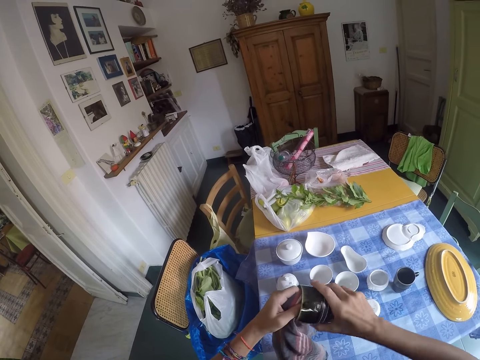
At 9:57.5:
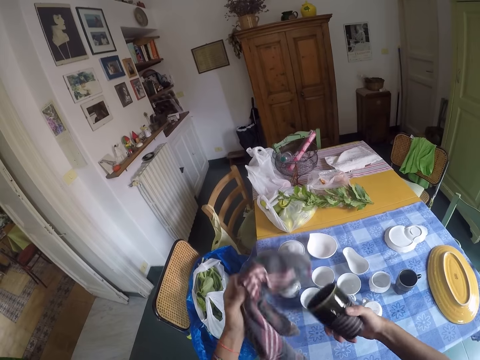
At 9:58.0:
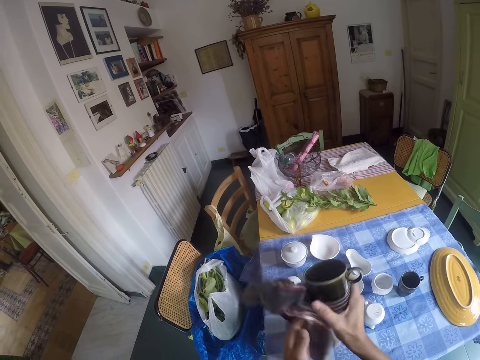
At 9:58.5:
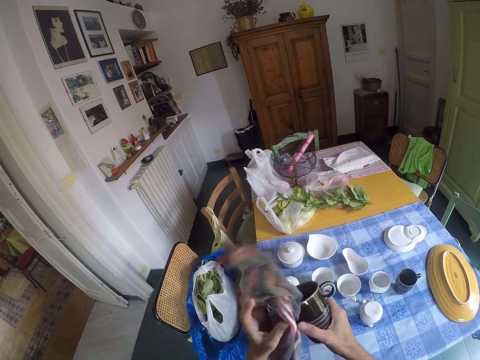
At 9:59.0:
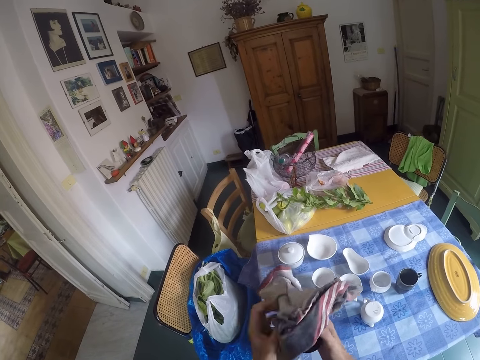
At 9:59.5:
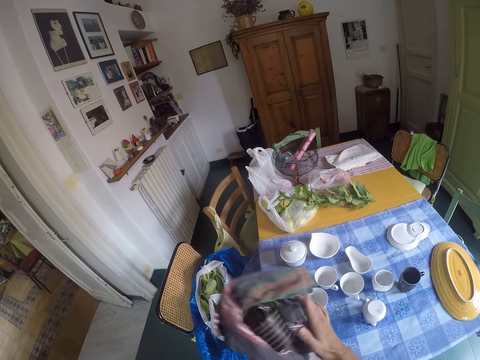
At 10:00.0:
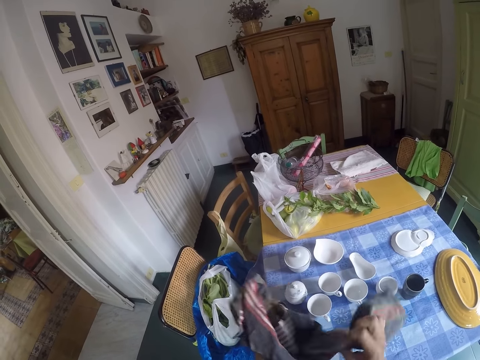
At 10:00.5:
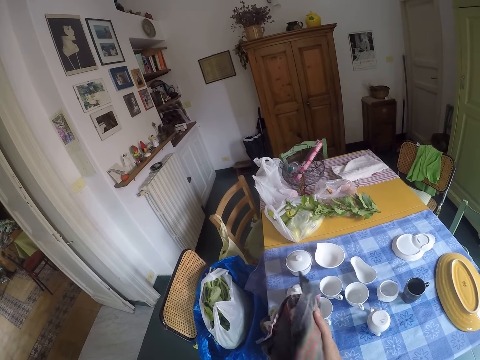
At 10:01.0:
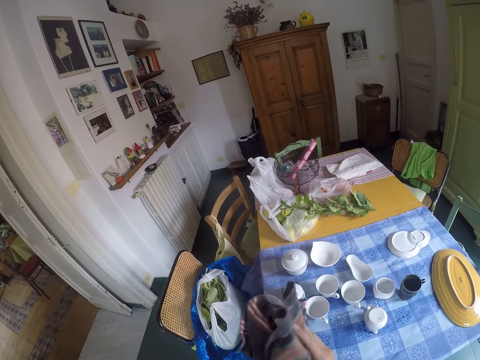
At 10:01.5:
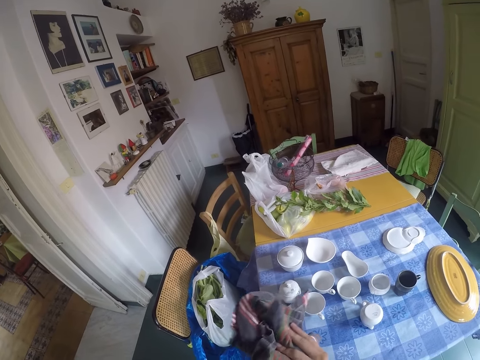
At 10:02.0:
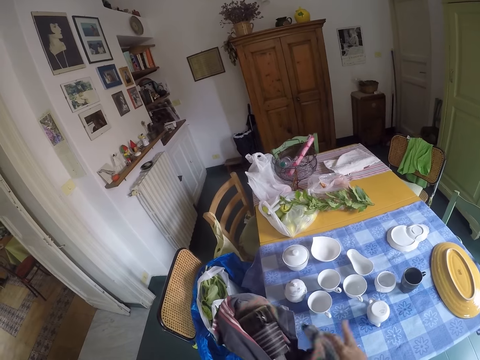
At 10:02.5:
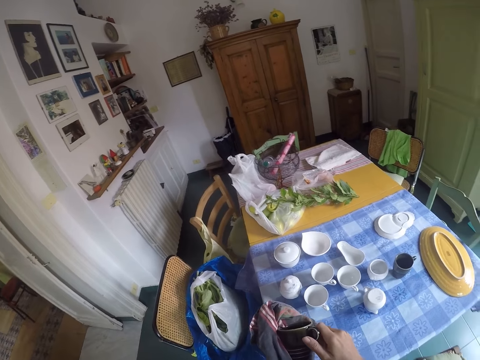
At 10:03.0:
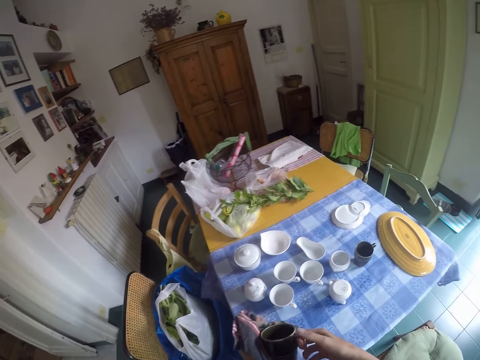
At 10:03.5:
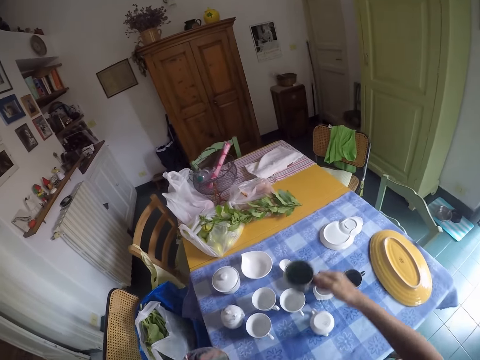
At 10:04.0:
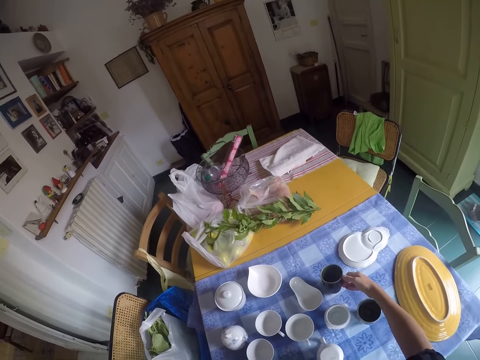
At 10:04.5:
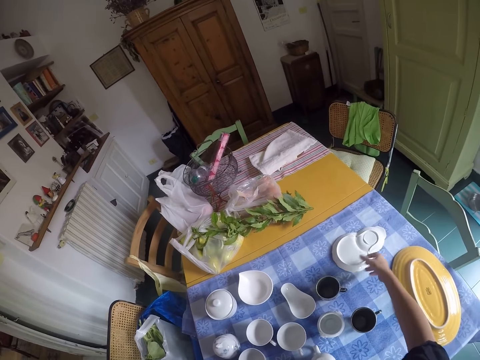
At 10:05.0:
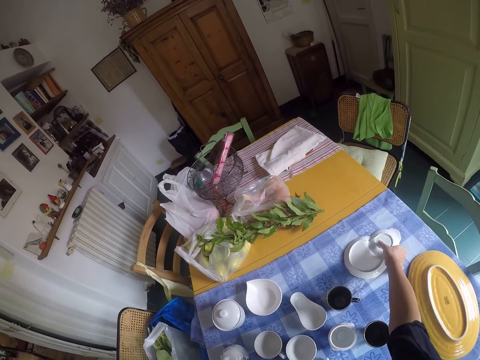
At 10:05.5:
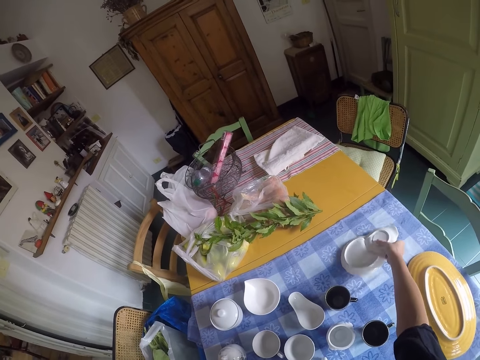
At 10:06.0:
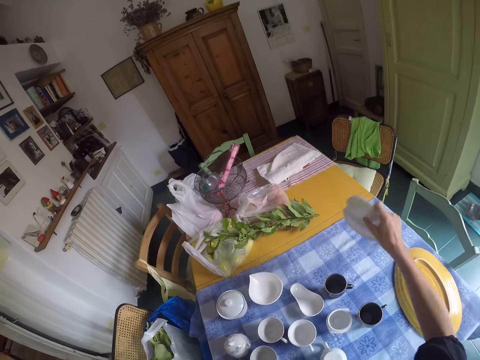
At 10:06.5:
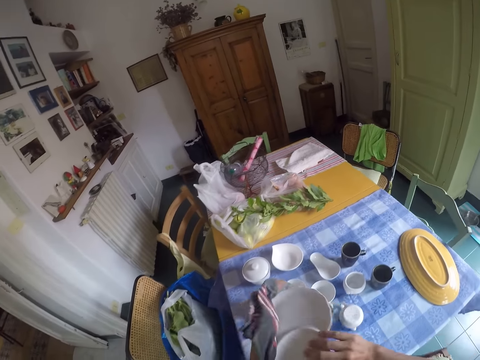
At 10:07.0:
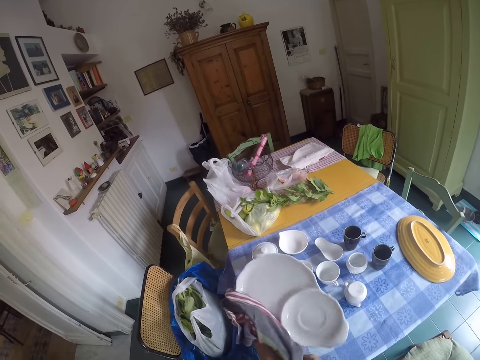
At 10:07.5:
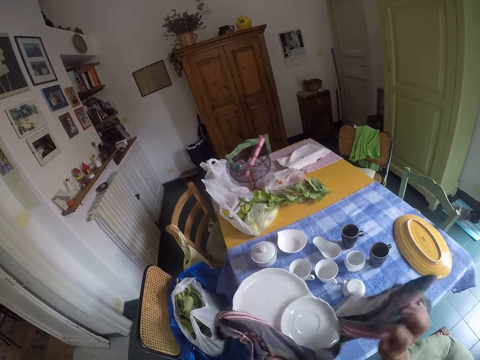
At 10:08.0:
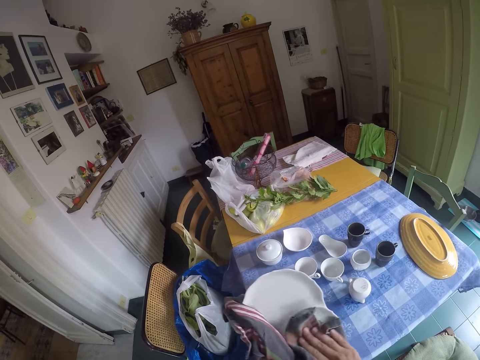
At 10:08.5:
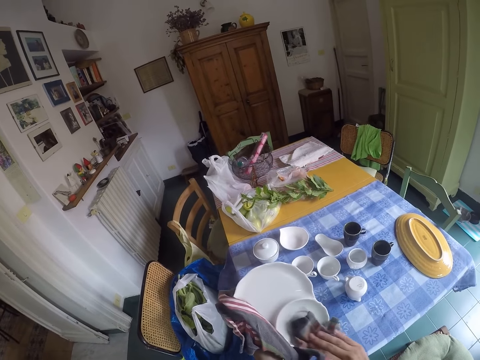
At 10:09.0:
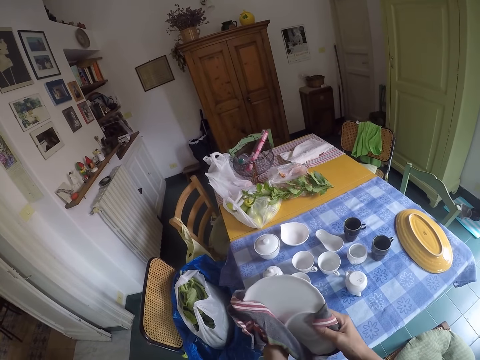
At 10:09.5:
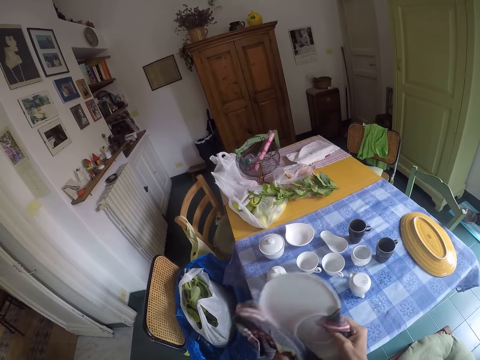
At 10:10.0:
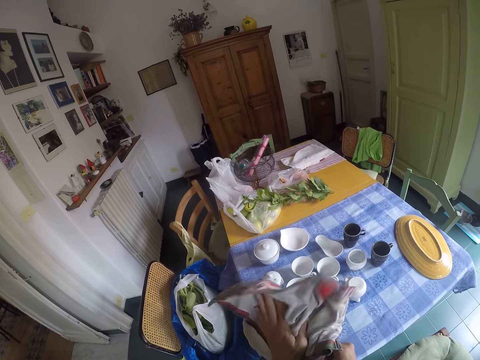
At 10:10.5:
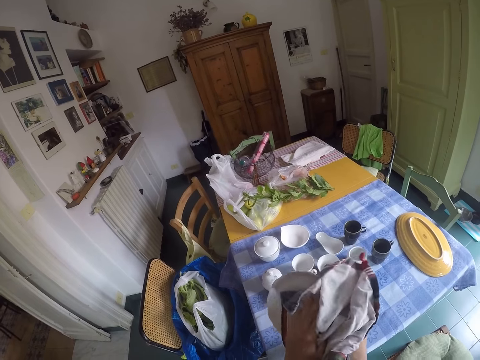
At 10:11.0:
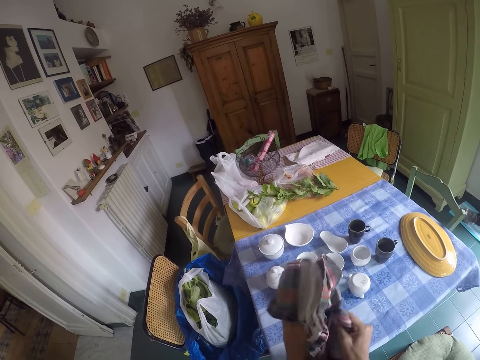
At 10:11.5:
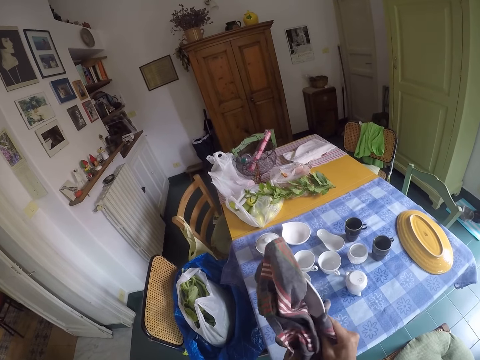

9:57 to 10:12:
The camera wearer puts the cup on the table. They take a plate and wipe the plate.

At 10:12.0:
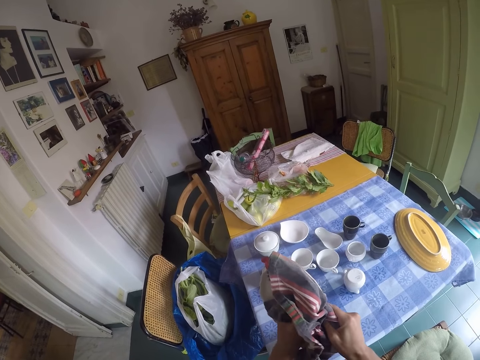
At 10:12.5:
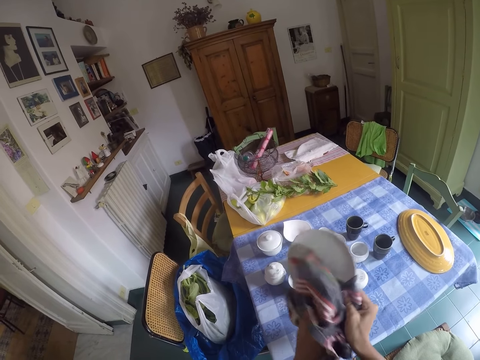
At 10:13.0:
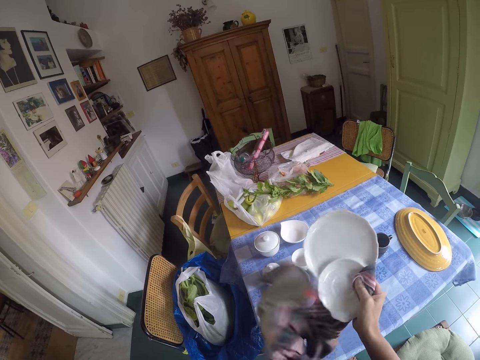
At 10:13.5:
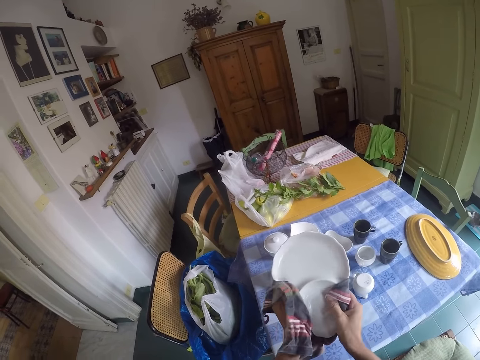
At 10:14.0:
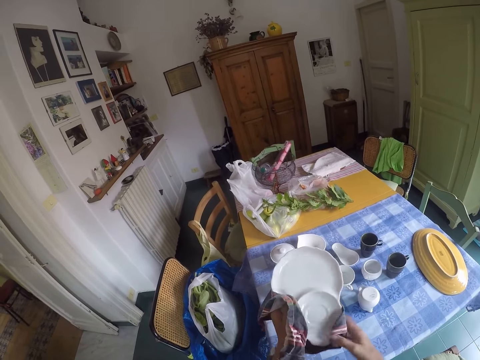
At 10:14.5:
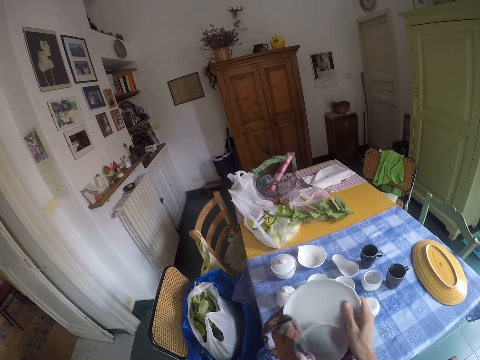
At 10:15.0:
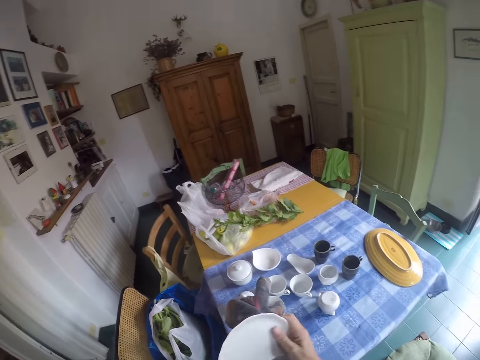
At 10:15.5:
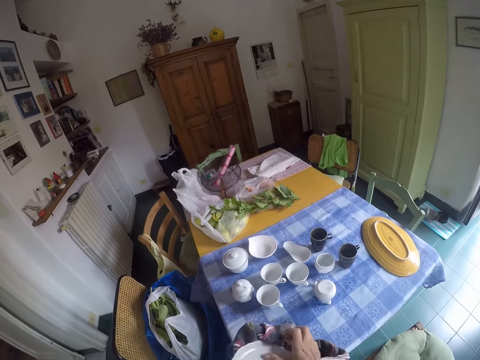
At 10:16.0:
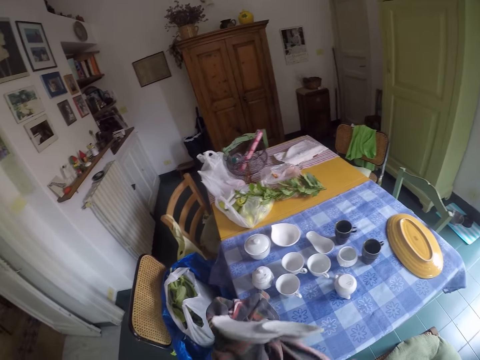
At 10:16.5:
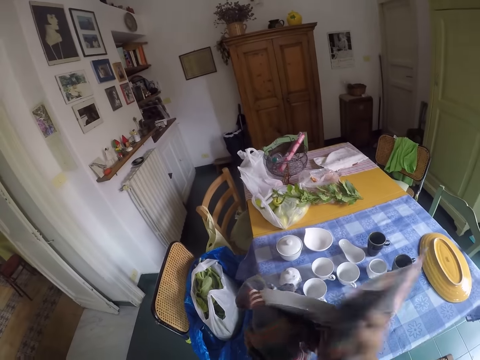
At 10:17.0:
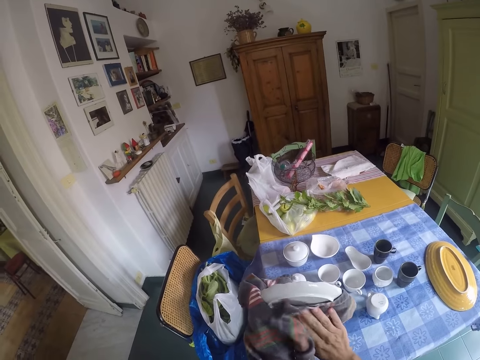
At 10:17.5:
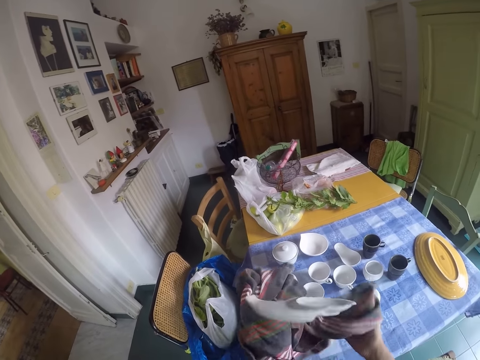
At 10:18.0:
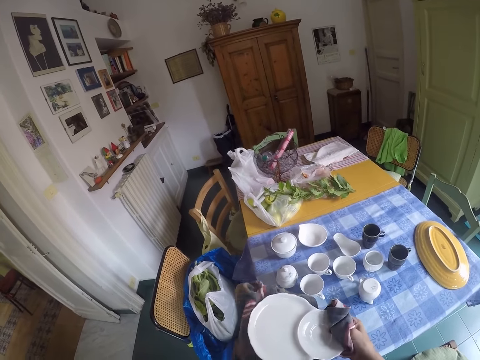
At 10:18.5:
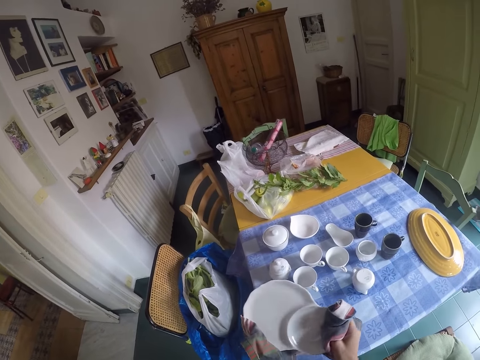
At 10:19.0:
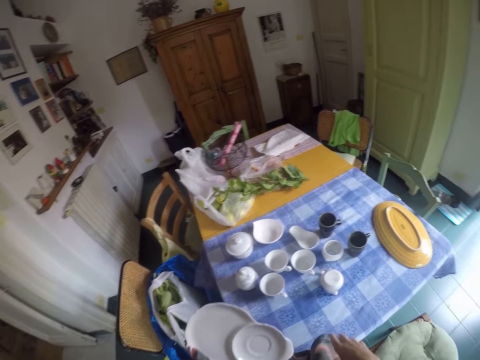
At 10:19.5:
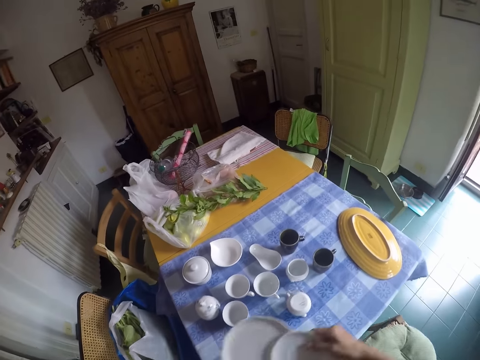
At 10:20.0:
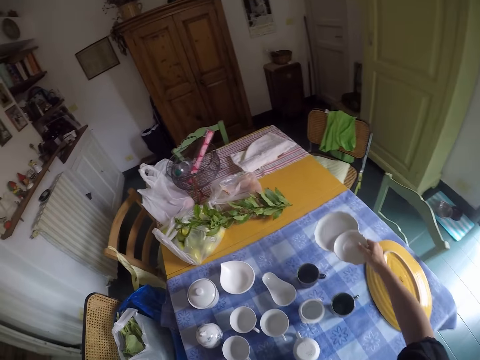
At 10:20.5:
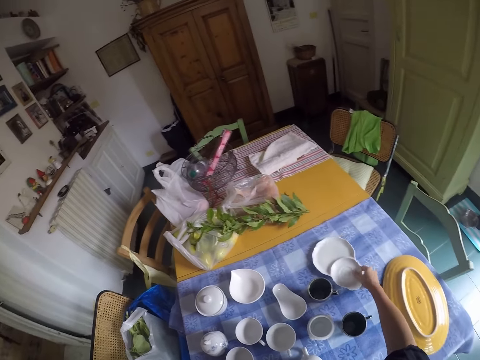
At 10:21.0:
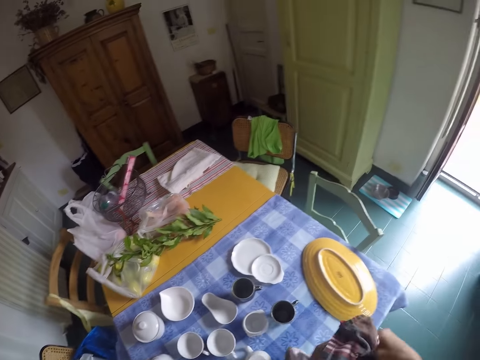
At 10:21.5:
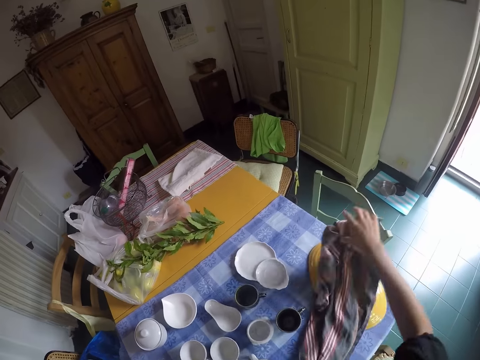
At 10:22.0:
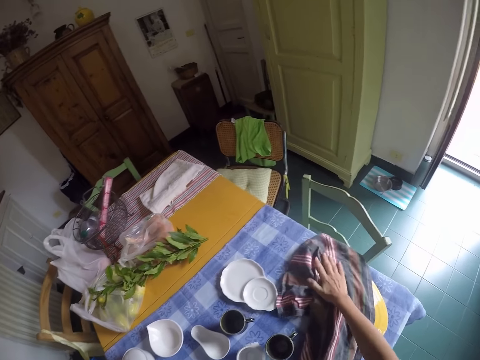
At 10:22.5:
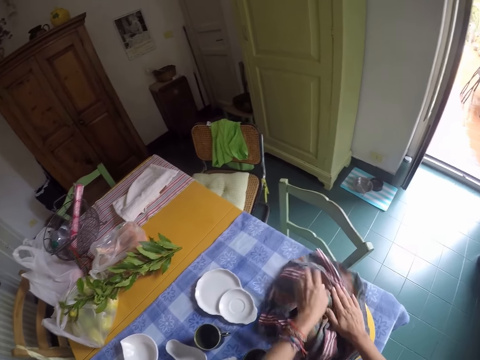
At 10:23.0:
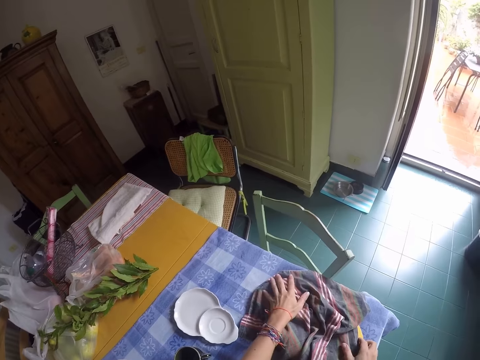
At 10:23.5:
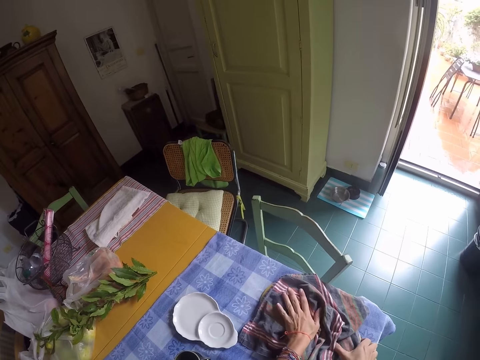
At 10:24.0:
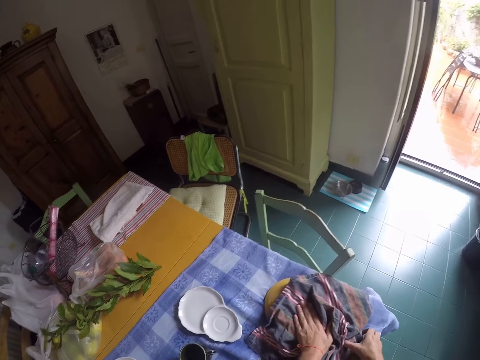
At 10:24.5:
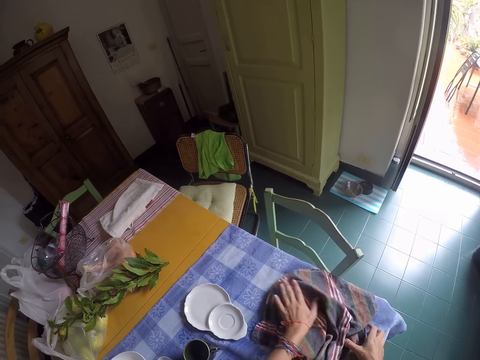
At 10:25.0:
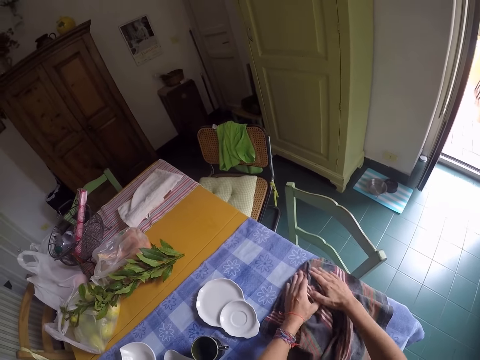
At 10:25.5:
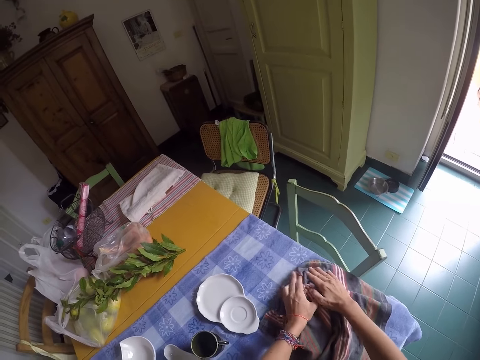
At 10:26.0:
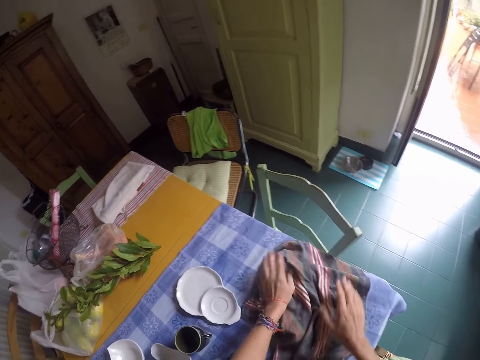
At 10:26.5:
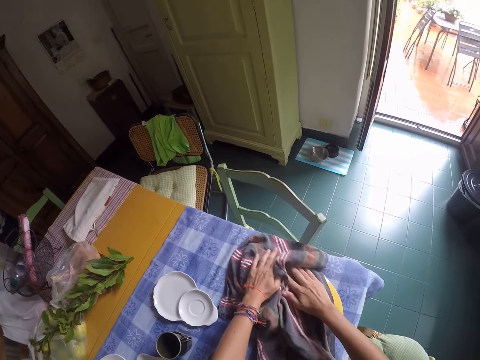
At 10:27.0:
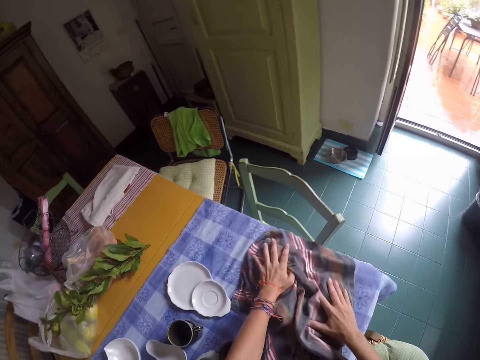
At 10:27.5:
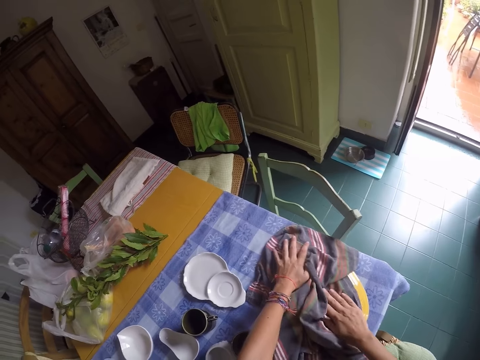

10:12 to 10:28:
The camera wearer puts the plate on the table. They put the cloth on a tray on the table. They wipe the tray.
